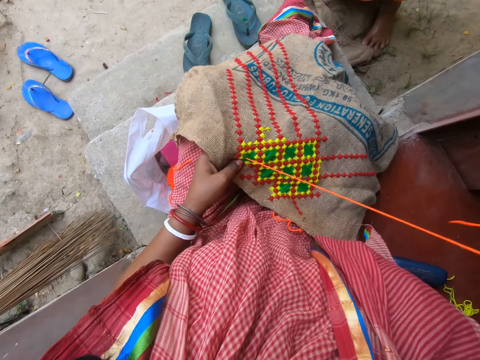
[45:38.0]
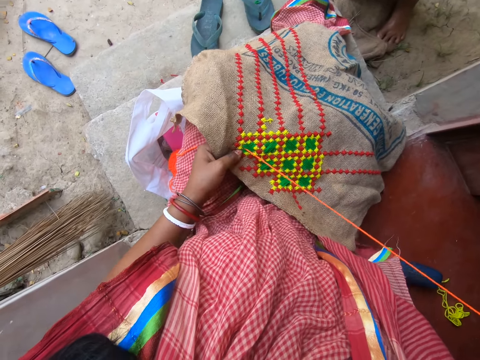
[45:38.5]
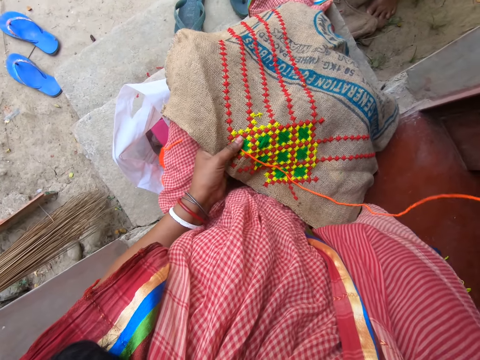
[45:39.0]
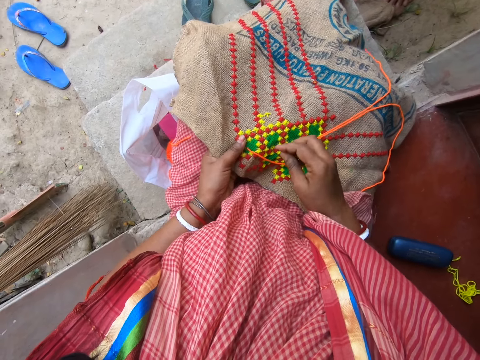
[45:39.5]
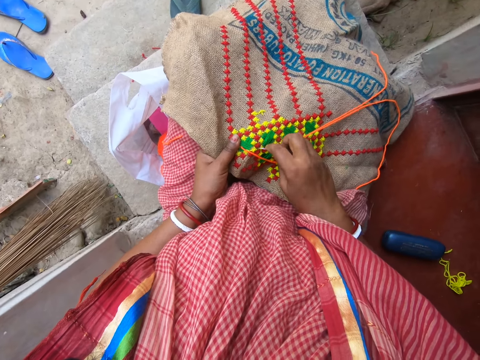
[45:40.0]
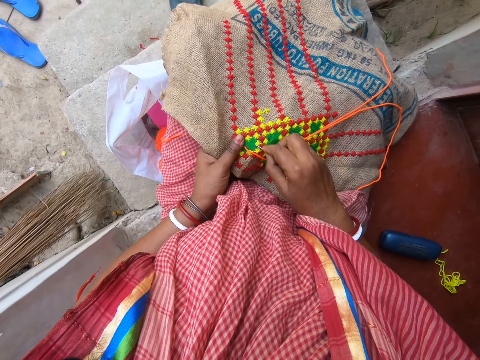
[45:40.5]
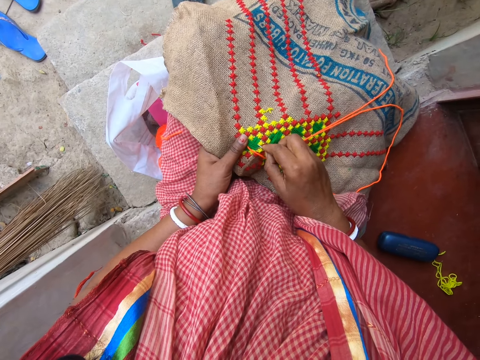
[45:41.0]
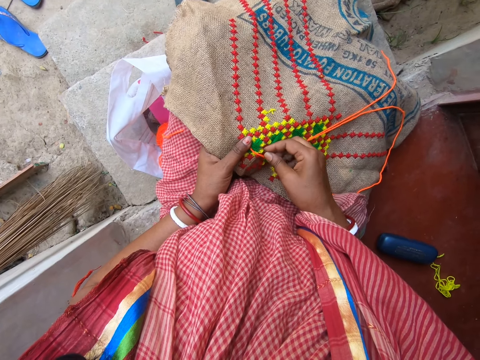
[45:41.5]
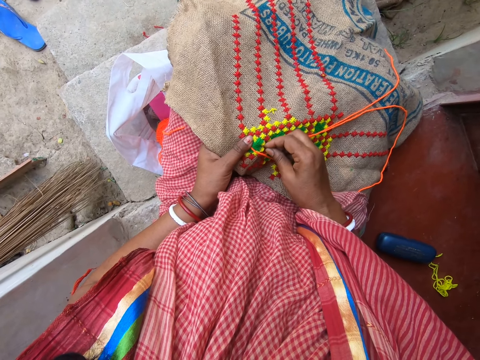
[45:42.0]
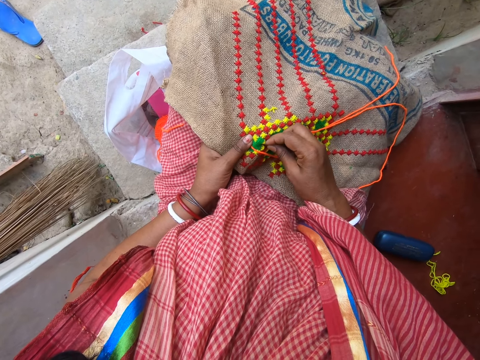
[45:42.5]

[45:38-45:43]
The camera wearer sews the cloth with the thread.

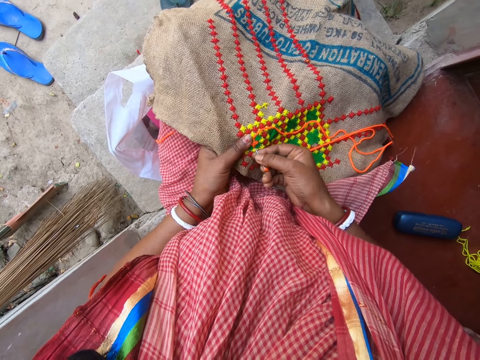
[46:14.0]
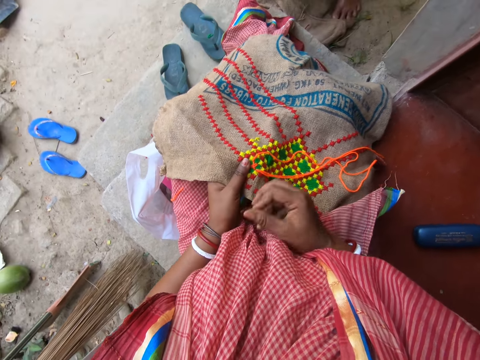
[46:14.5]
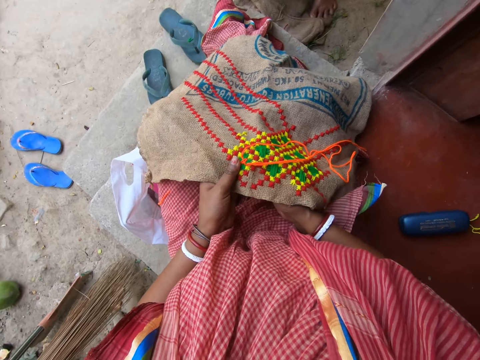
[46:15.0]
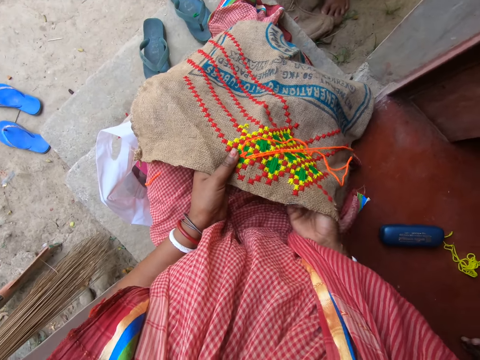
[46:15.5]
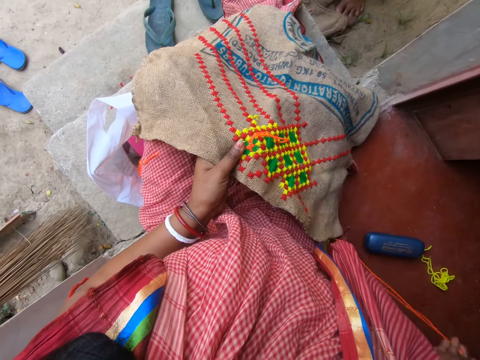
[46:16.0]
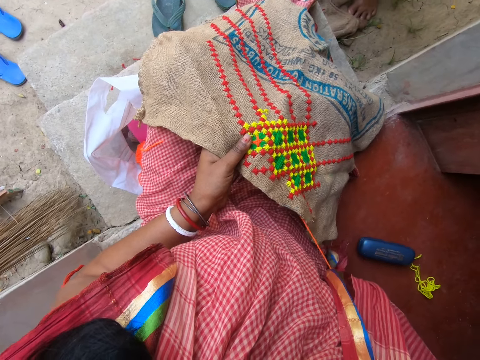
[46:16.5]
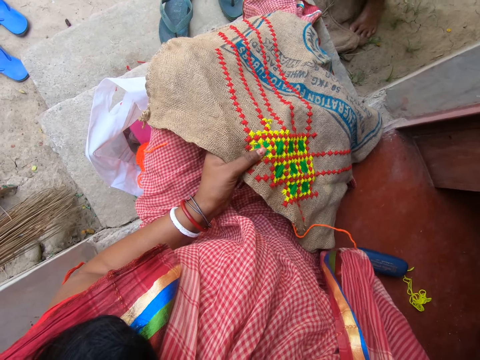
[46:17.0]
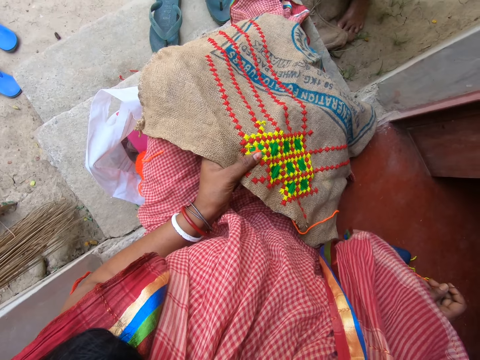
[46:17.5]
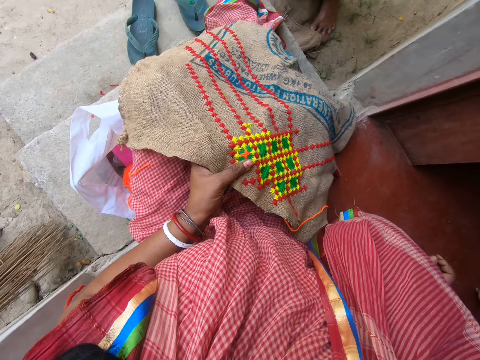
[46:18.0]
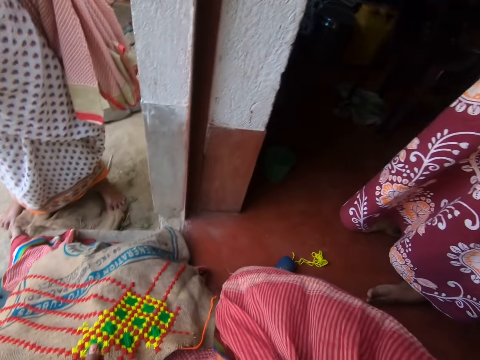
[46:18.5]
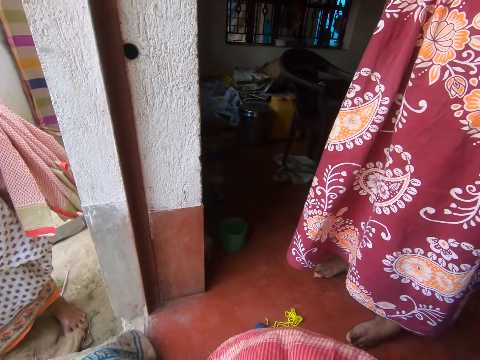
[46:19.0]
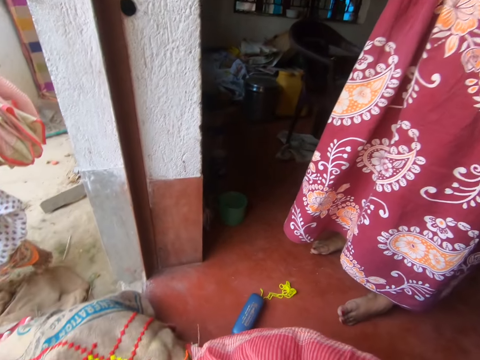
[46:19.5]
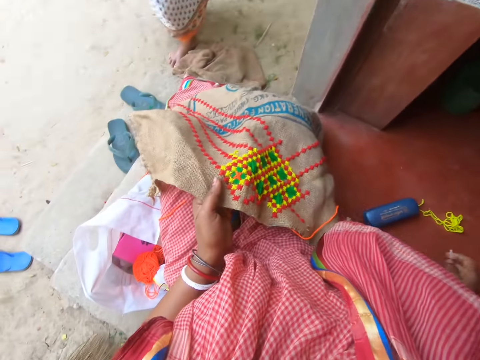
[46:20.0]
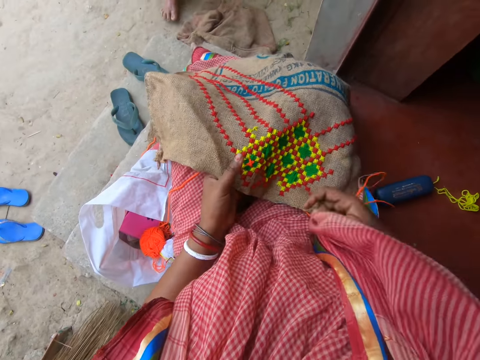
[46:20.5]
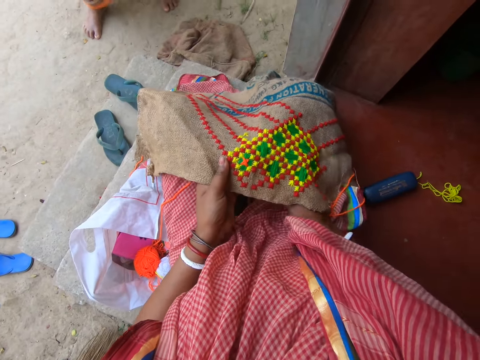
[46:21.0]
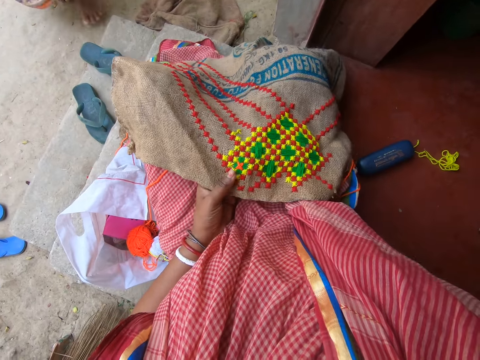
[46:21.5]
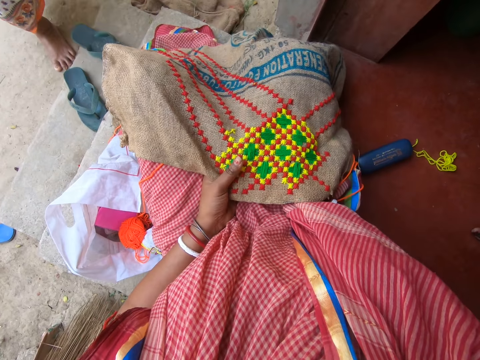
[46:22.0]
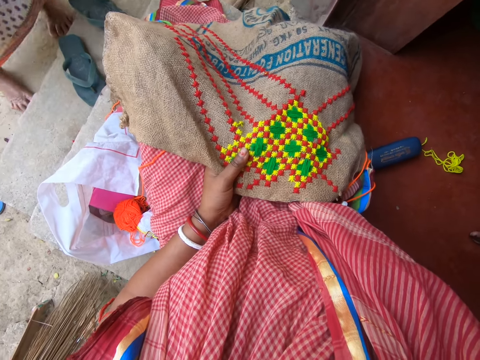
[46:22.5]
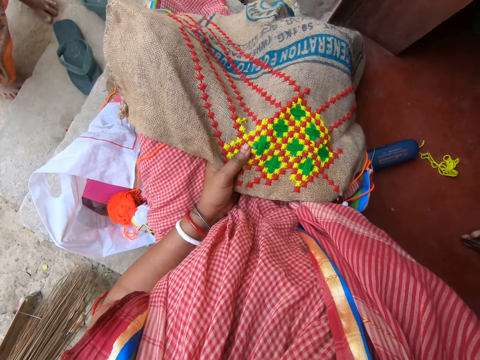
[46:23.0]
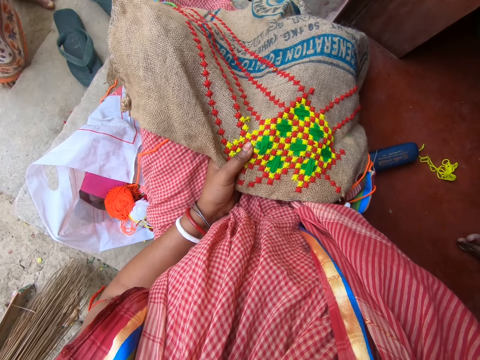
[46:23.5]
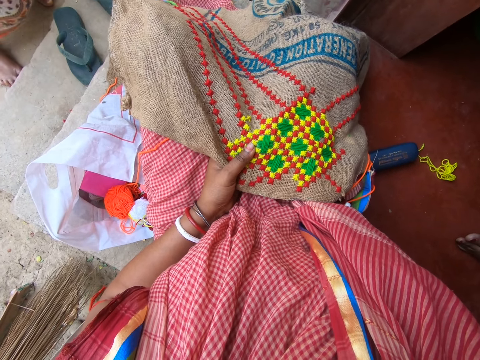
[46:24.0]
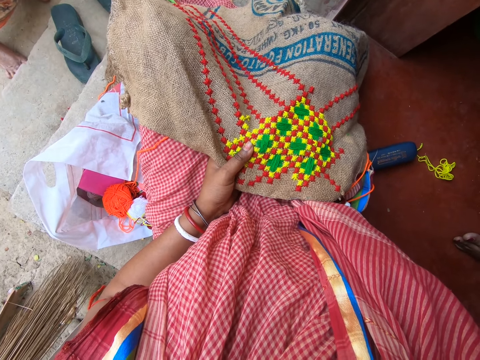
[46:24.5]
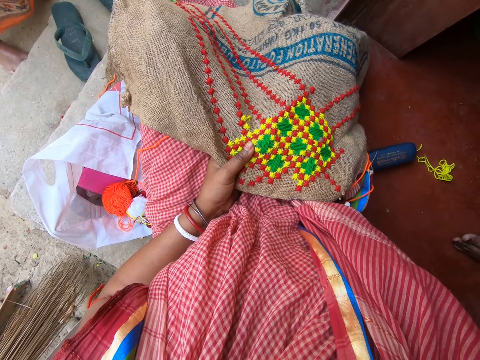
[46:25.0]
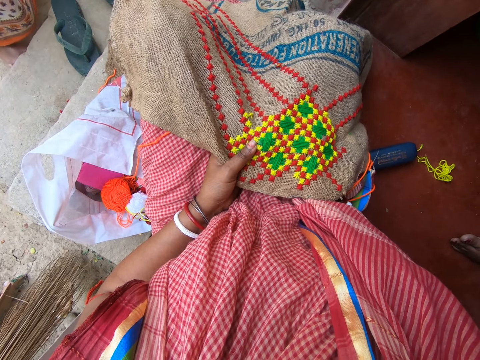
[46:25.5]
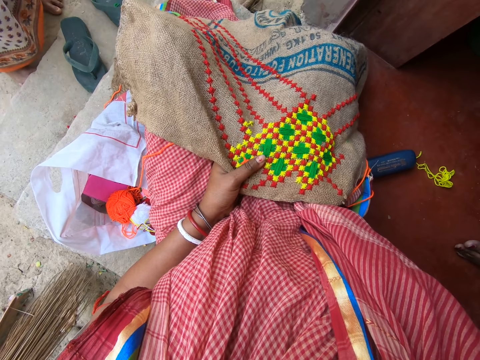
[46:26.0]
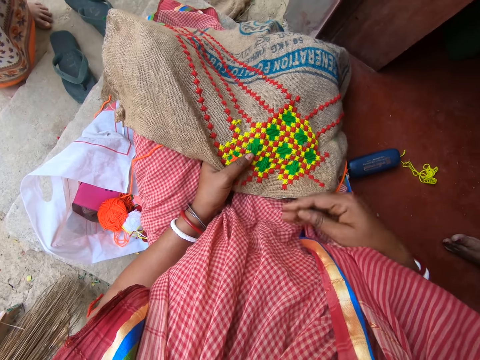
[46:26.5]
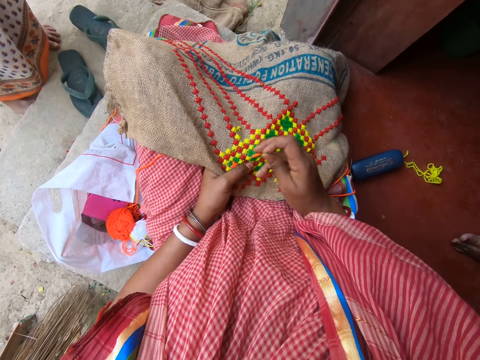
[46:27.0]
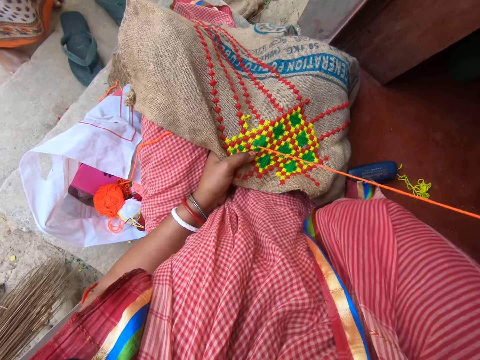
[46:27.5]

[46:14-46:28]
A woman interacts with another woman and the camera wearer. The camera wearer looks around. They sew the cloth with the thread.

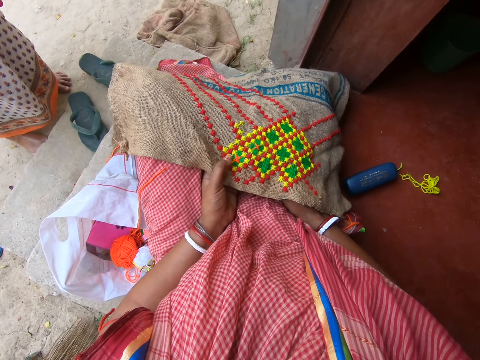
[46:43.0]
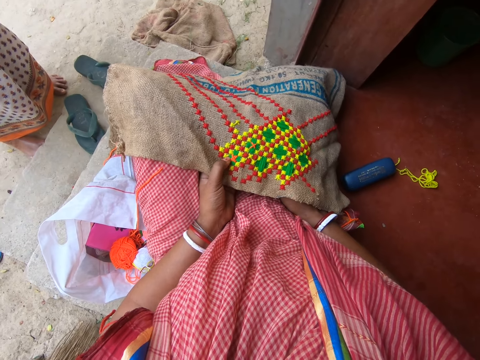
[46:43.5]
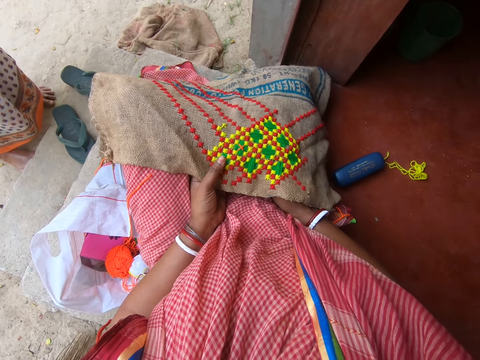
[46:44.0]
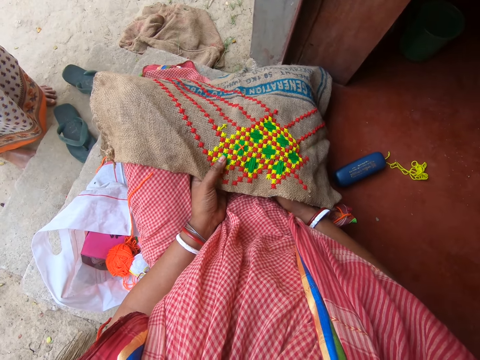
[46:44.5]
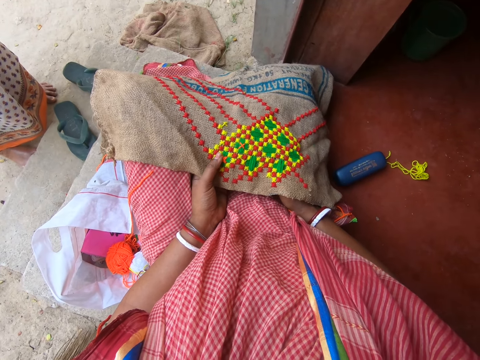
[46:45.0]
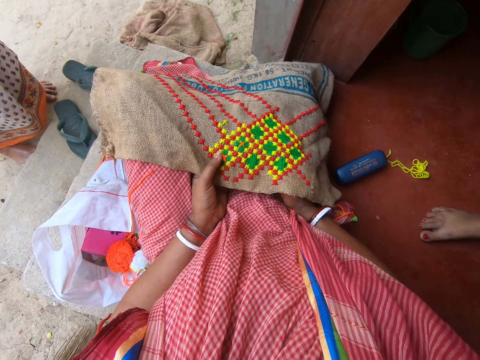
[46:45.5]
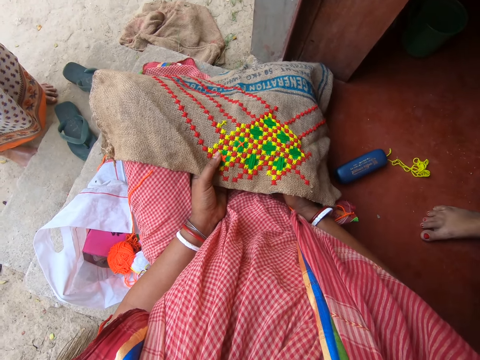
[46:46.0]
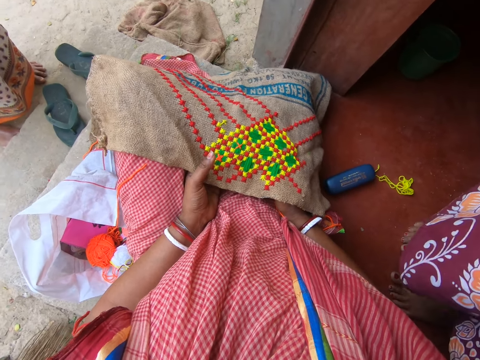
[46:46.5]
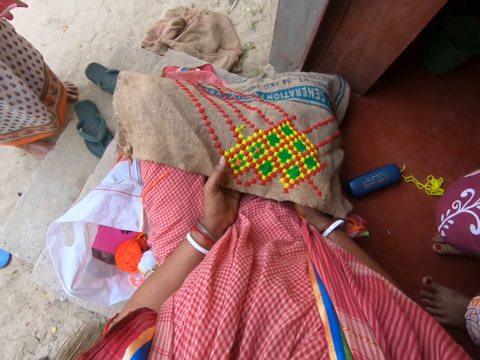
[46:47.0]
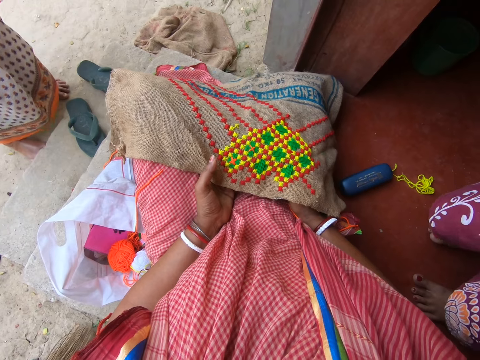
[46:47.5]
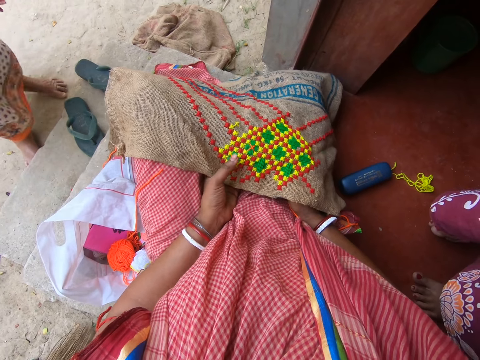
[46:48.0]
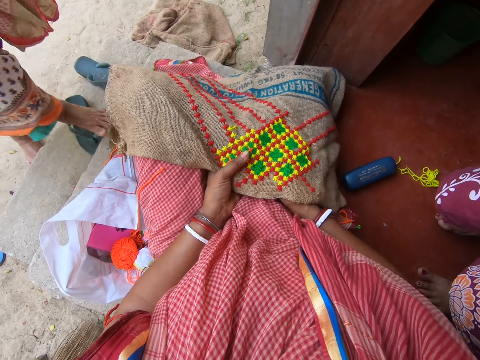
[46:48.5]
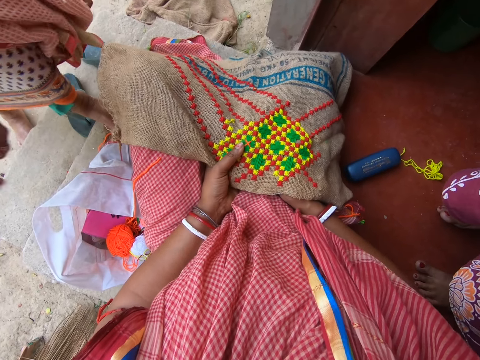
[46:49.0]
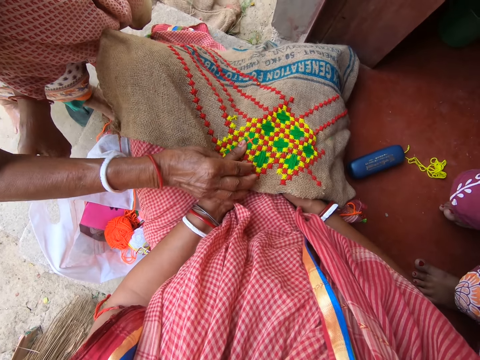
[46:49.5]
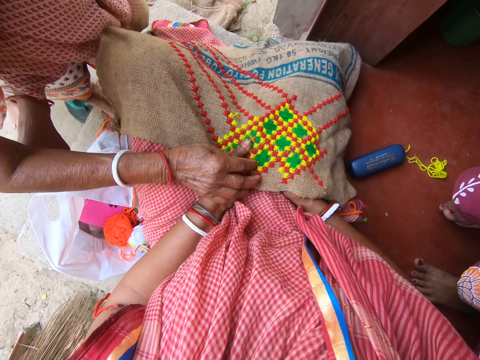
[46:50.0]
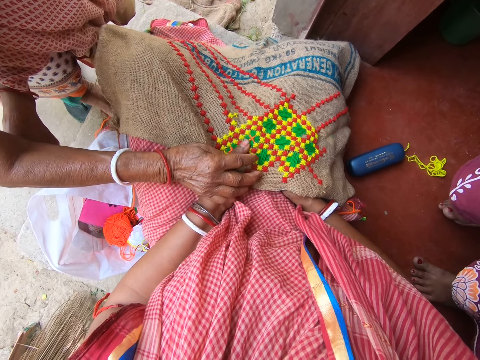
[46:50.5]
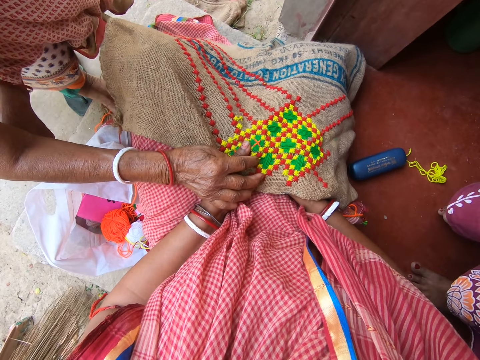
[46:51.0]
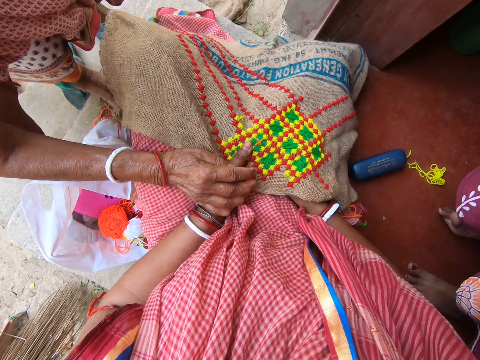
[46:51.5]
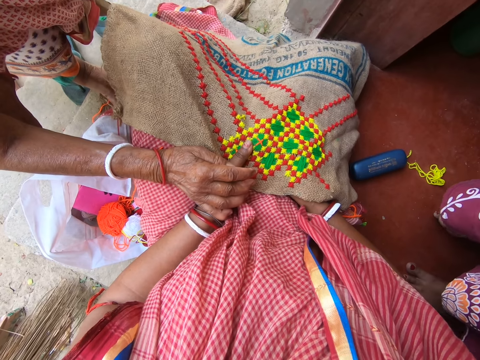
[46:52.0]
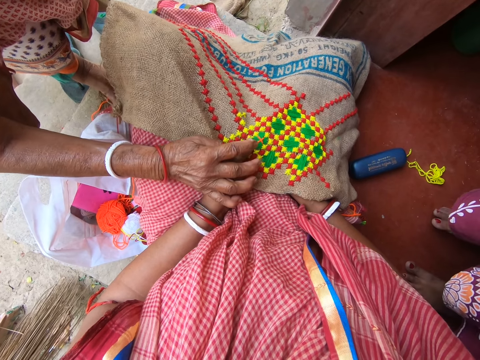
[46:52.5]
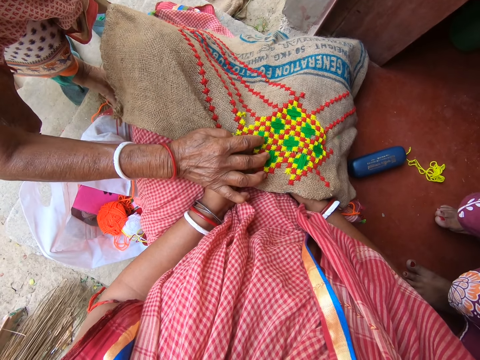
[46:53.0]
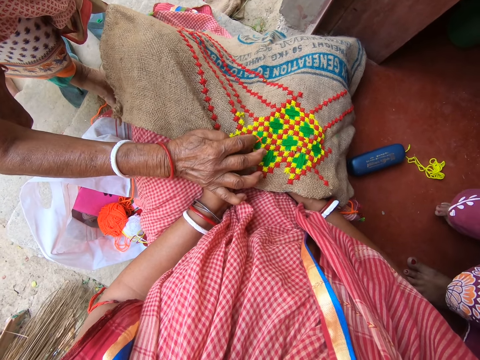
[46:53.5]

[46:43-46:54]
A woman speaks to the camera wearer. The camera wearer speaks to the woman. The woman touches the jute fabric on both legs of the camera wearer with her right hand. The woman speaks to the camera wearer.
